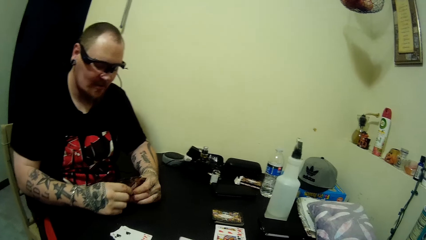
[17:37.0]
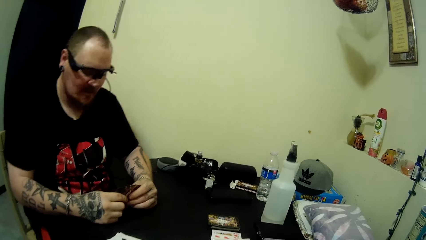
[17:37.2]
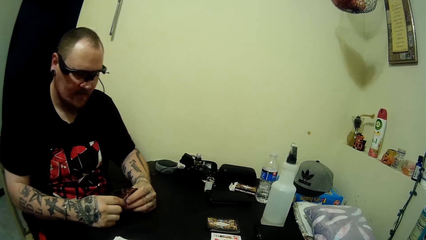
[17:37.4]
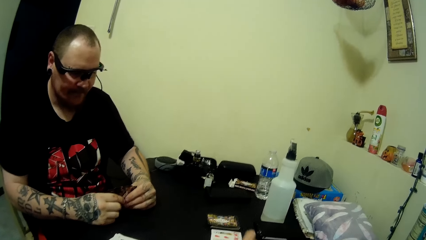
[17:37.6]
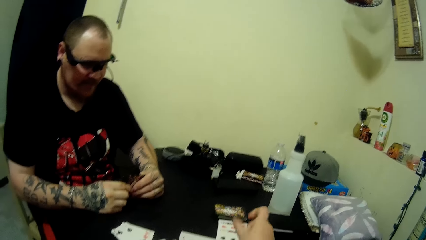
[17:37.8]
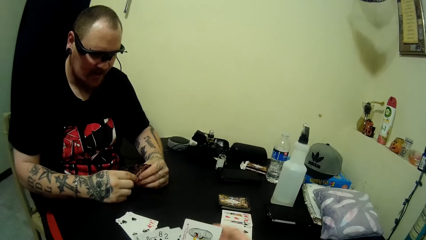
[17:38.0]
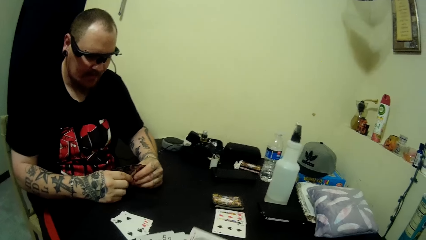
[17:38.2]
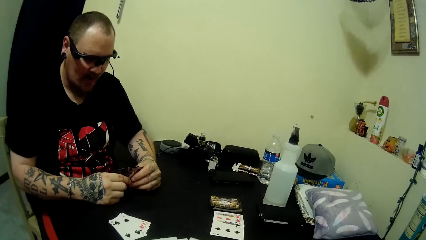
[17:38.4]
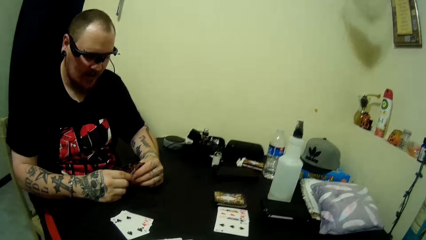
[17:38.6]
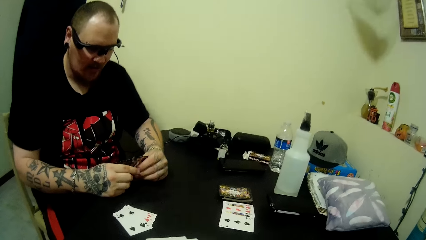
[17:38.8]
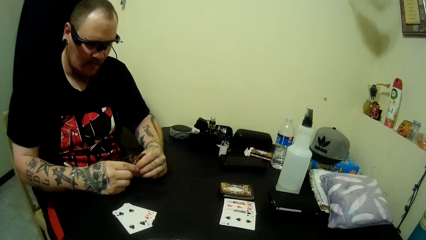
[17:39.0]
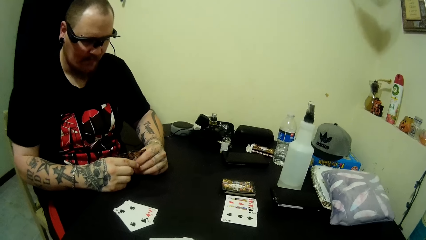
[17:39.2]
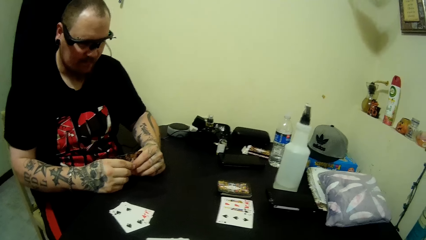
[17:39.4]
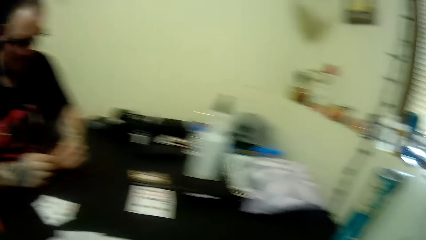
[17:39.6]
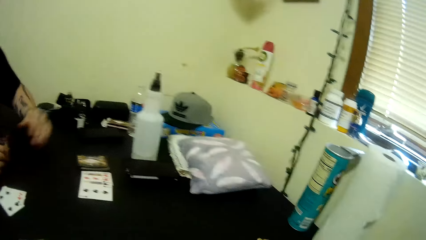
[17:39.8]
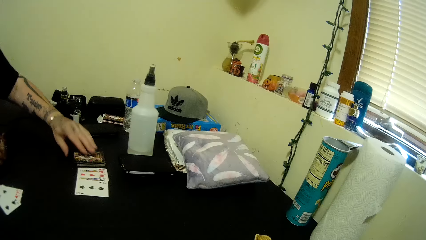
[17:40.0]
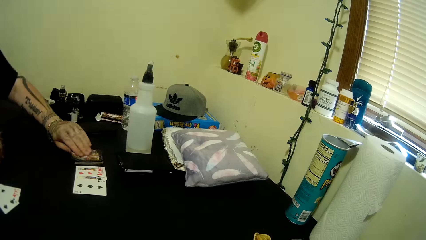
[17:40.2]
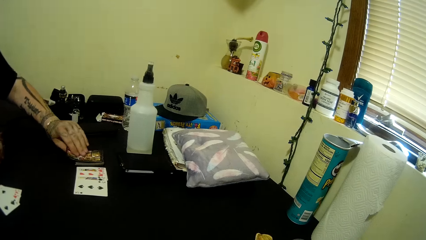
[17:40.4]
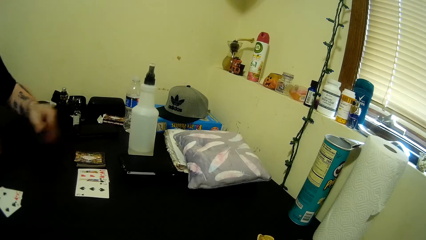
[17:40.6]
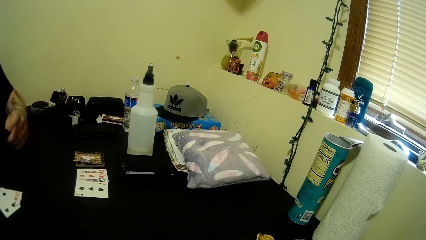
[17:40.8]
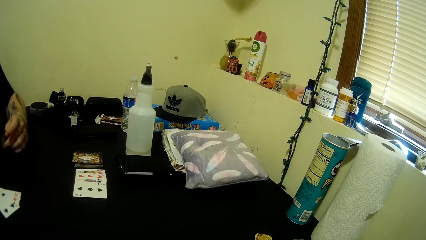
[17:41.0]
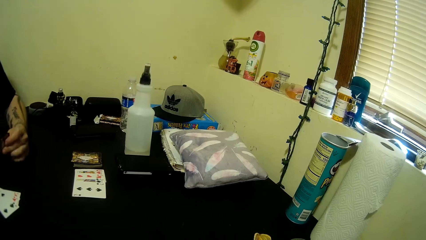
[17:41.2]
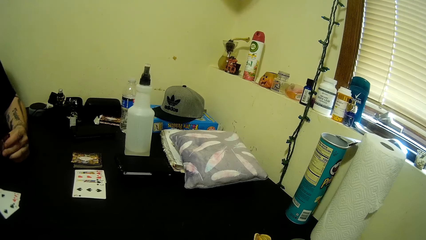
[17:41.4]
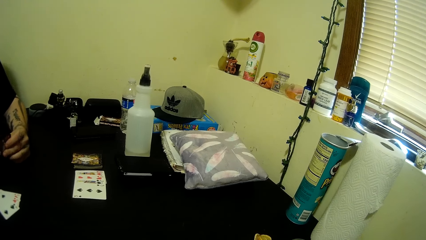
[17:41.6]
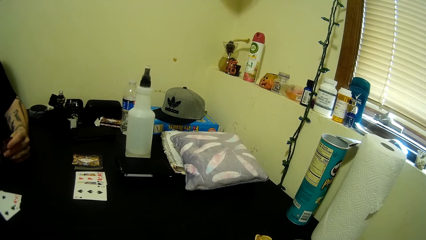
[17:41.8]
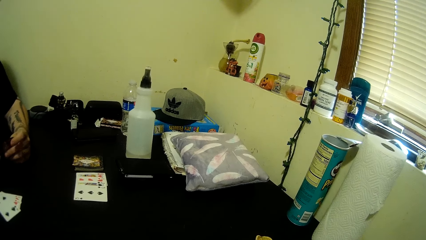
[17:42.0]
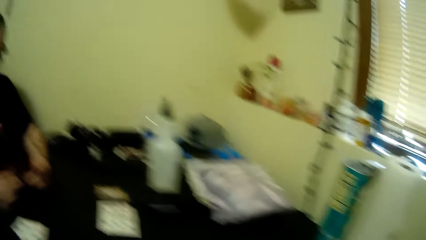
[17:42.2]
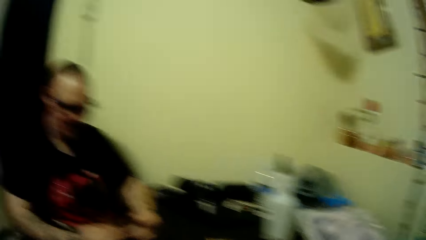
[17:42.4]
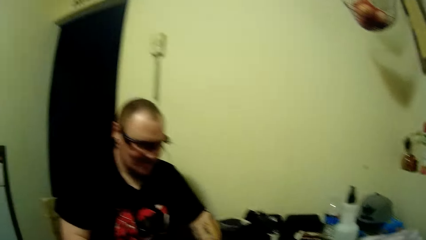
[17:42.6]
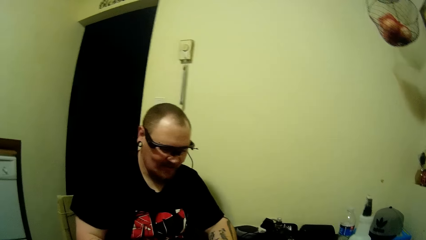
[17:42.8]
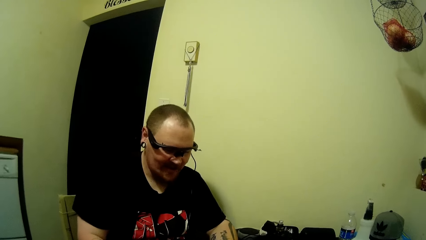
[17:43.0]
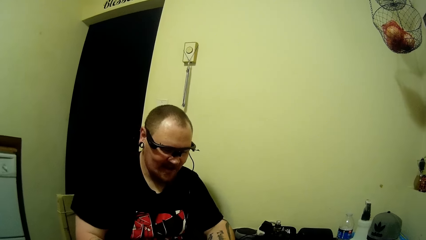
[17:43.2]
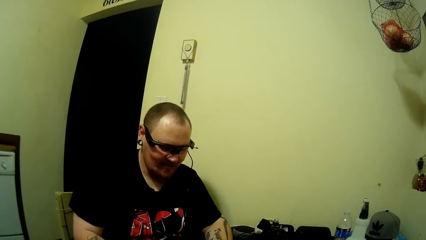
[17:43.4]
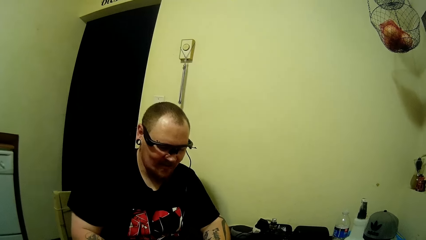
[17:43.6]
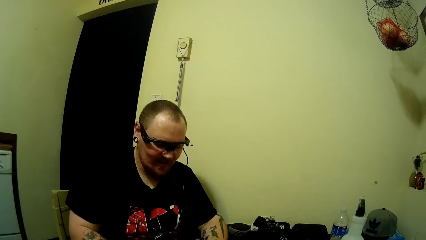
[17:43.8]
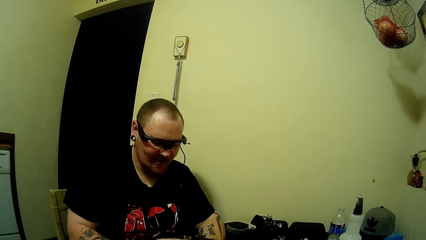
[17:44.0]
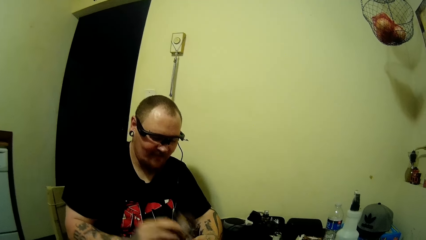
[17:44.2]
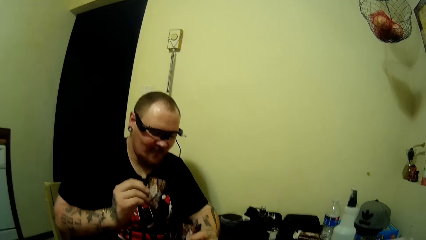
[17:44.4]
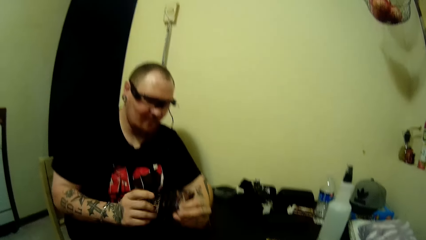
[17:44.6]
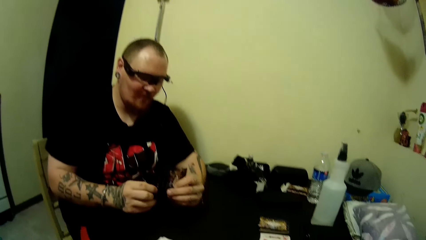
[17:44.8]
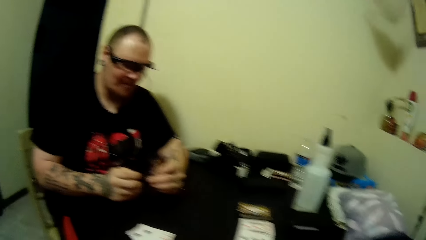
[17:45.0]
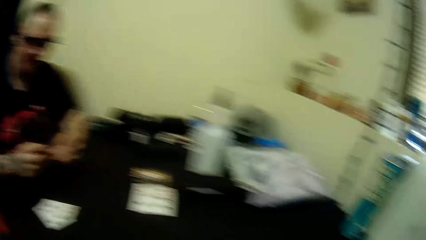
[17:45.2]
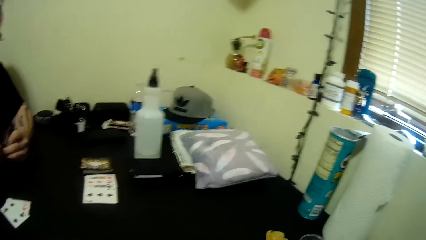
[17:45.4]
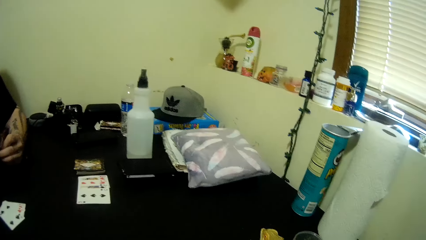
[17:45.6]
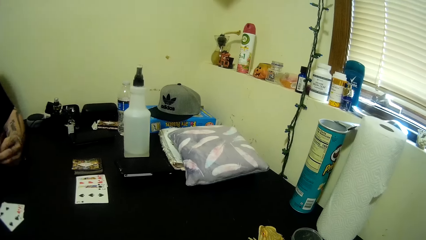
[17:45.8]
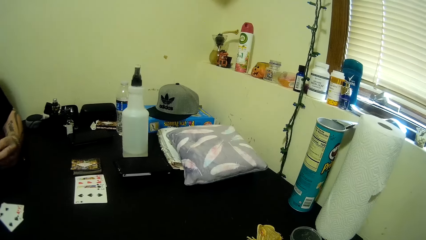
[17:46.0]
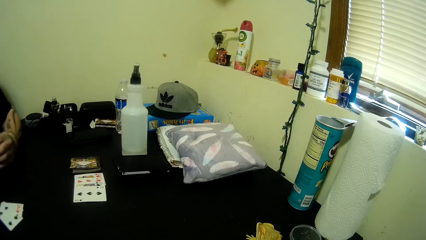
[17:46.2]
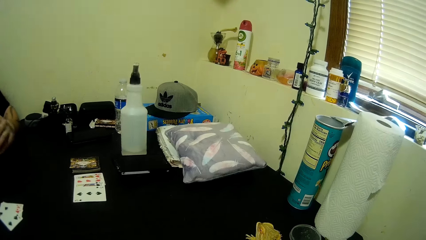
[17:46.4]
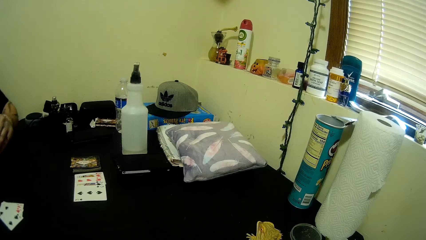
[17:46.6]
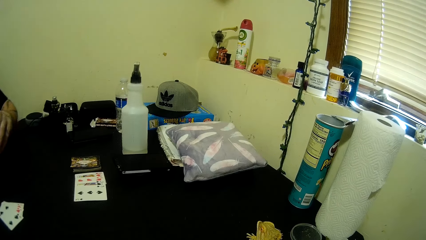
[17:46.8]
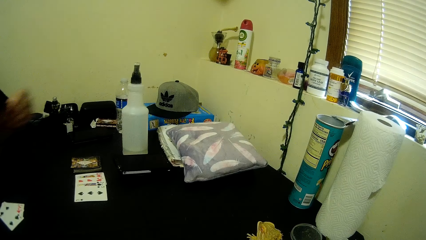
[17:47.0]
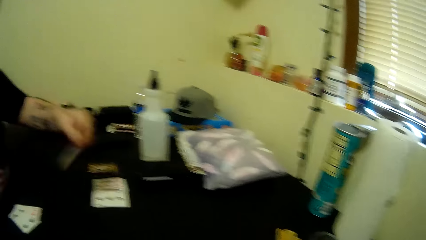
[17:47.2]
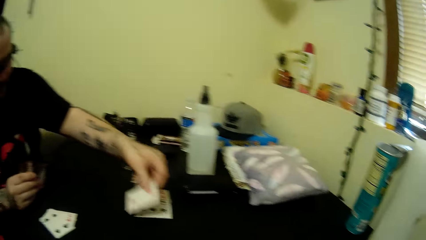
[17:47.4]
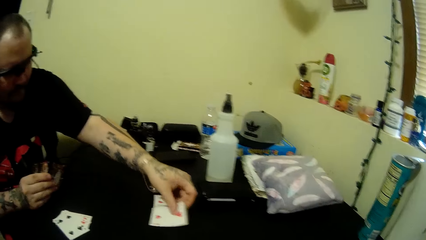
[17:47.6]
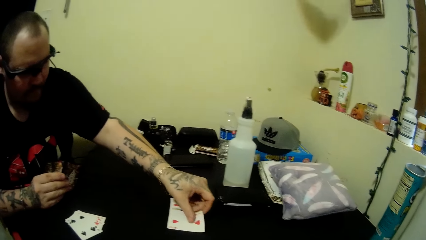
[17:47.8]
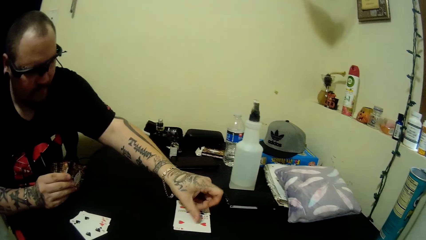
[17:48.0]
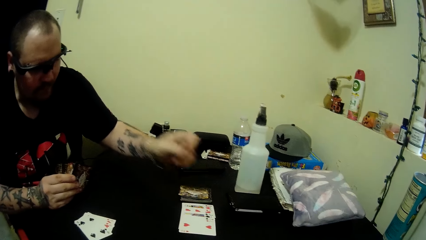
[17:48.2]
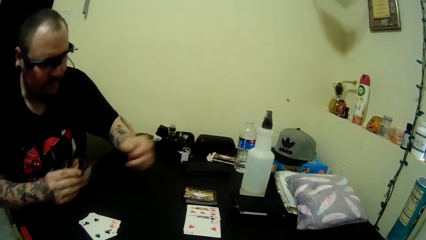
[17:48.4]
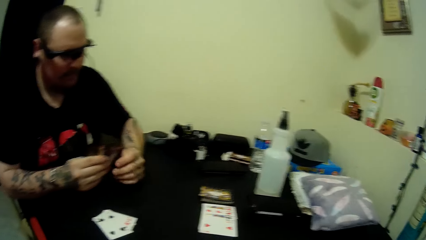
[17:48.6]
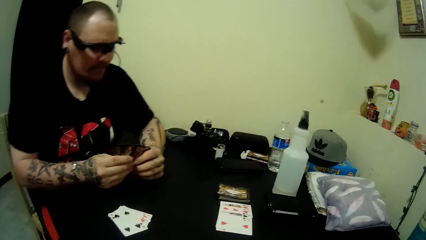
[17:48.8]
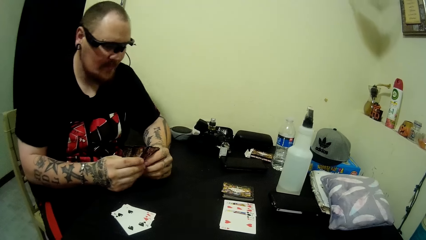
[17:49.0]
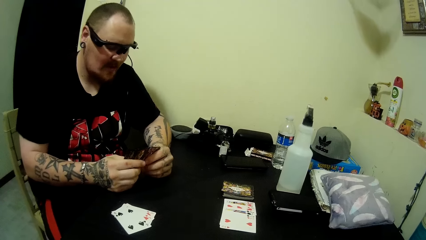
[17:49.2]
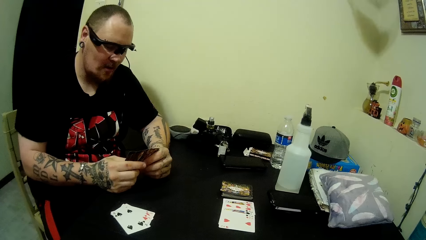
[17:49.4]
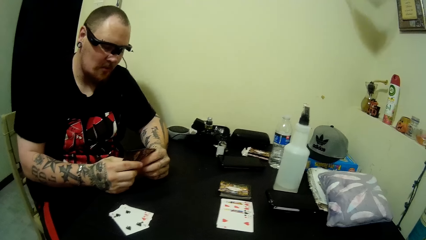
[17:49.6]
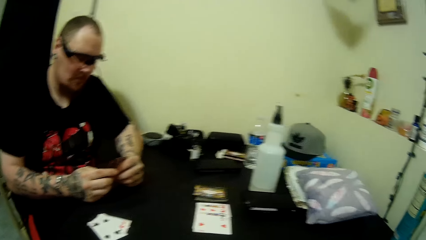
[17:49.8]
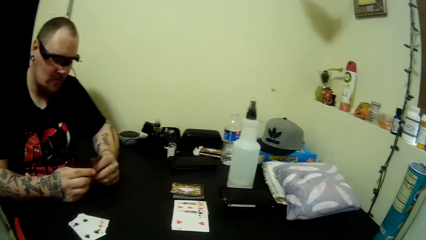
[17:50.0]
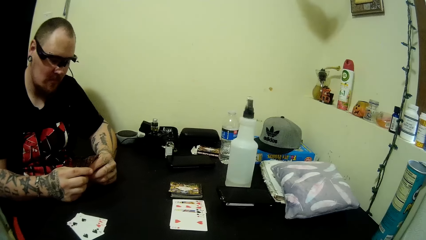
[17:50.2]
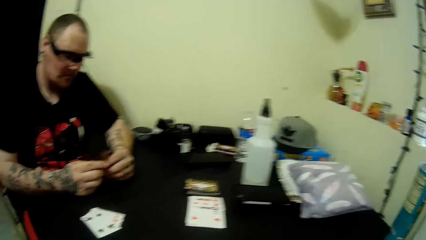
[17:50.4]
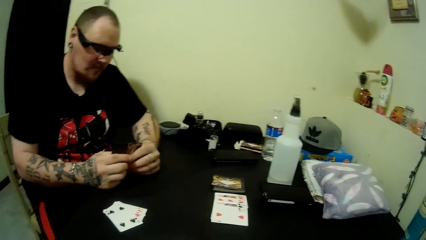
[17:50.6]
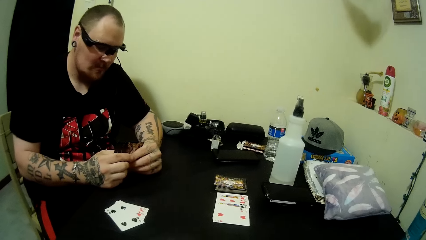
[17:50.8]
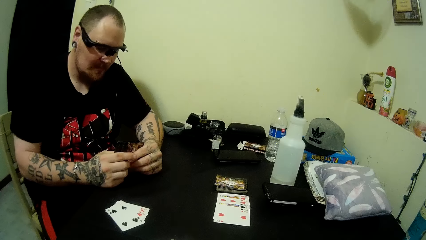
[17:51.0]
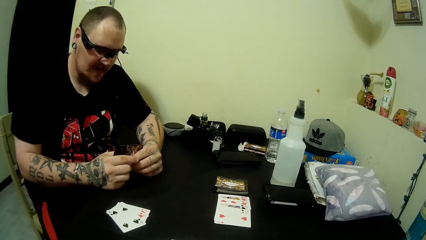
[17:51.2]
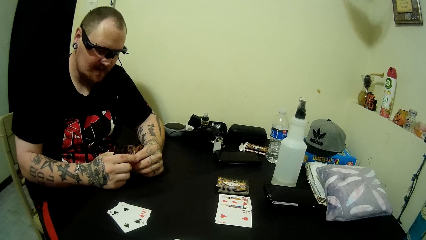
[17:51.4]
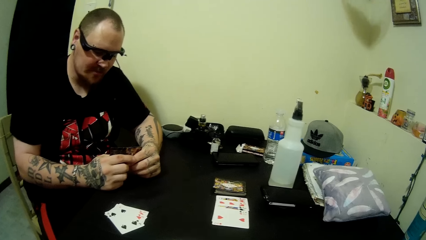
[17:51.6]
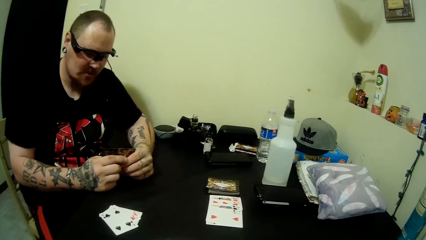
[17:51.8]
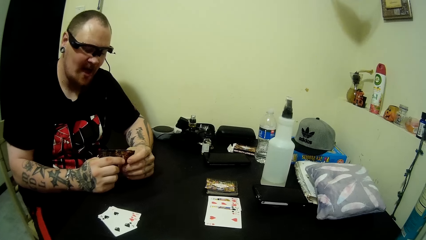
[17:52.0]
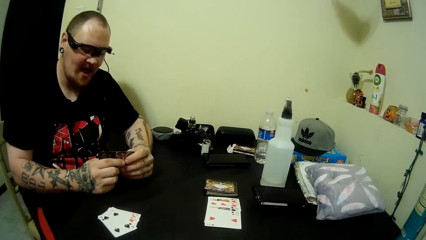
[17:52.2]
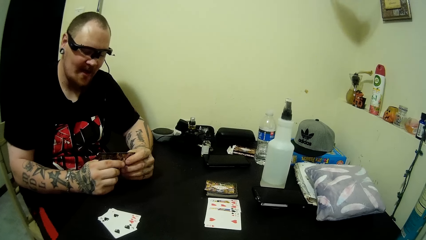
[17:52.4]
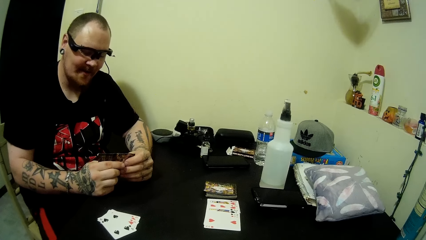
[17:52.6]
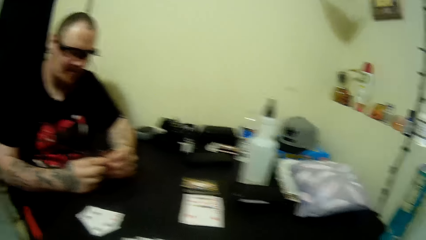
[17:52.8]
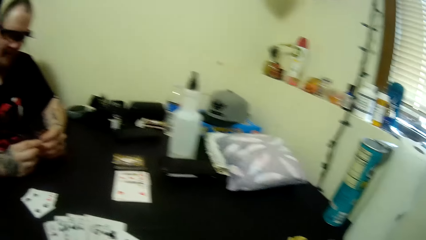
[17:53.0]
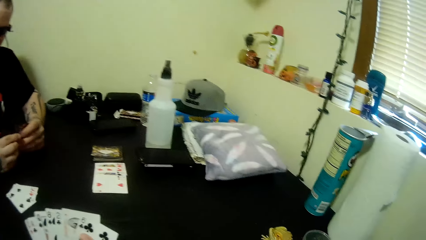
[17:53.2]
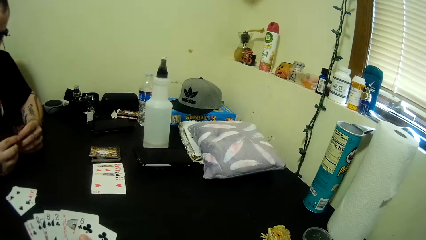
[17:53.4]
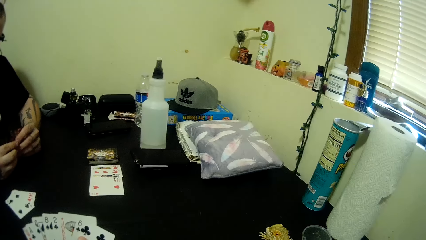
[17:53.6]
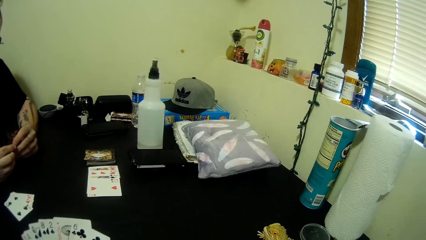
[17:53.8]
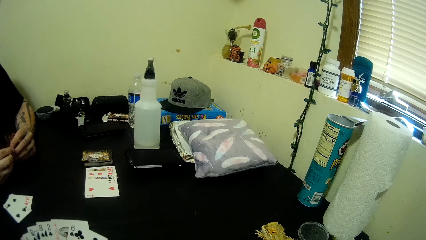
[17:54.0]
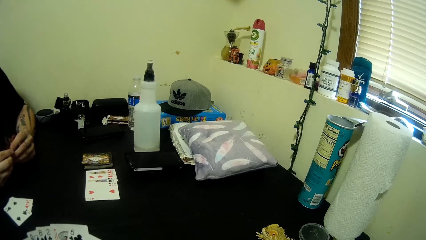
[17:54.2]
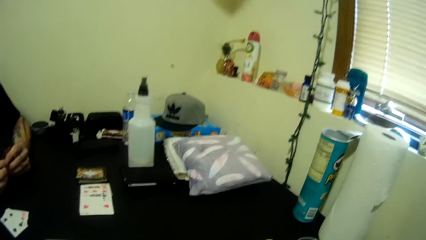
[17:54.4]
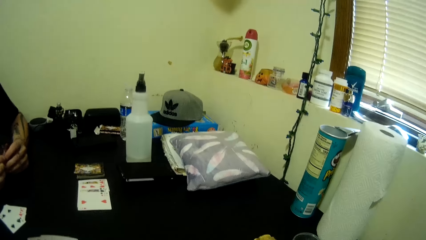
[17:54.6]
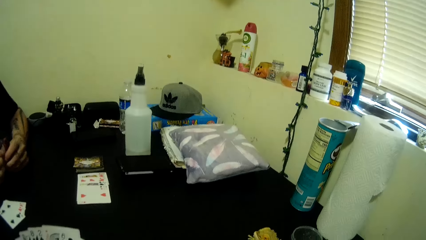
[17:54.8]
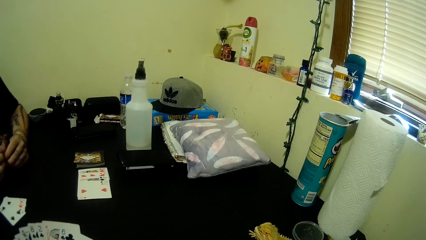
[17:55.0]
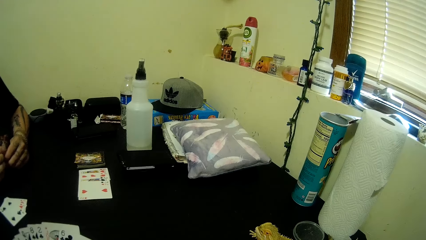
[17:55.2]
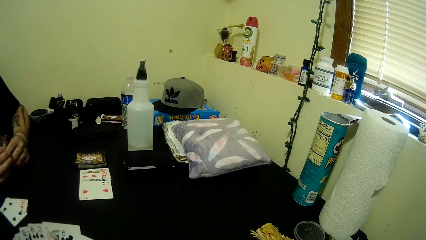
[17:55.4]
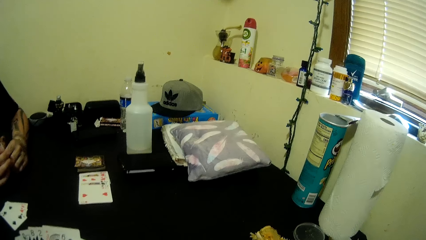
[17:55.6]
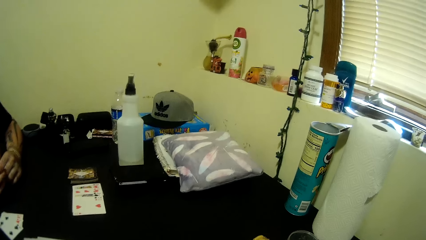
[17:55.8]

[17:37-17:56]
A man holds the cards in his hands. The camera wearer holds the cards. The man moves the hand. The camera wearer talks to the man and picks the card. The man takes a card from his left hand and talks to the camera wearer. The camera wearer moves the card and talks to the man. The man places a card on the table. The camera wearer puts a card on the table. The man talks to the camera wearer. The camera wearer moves the cards.
